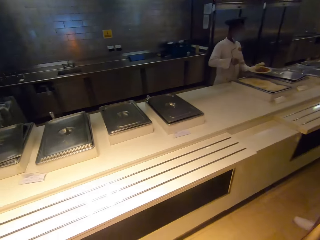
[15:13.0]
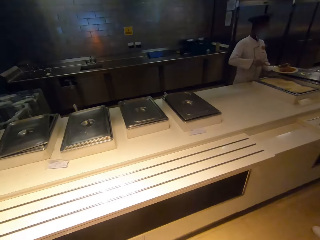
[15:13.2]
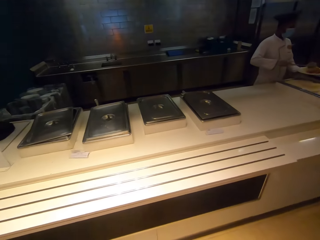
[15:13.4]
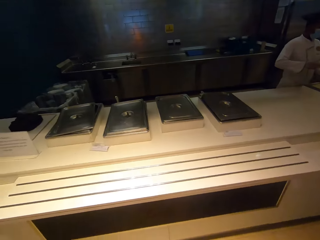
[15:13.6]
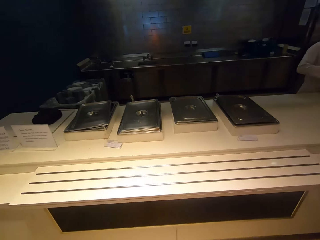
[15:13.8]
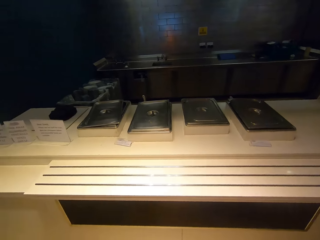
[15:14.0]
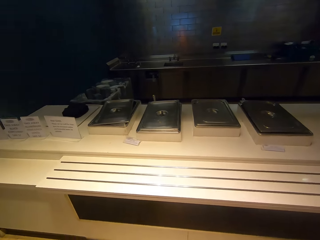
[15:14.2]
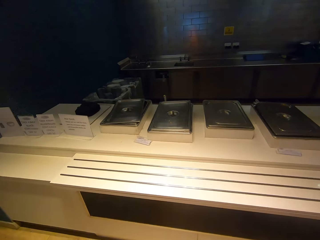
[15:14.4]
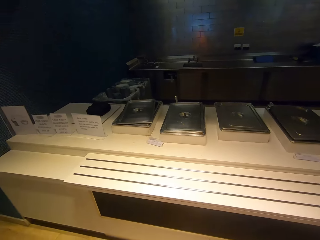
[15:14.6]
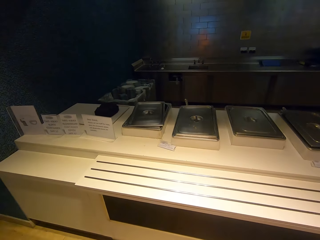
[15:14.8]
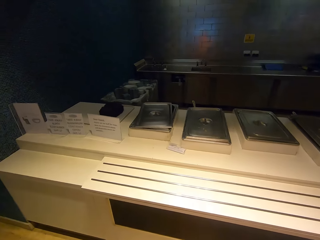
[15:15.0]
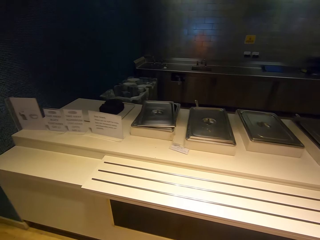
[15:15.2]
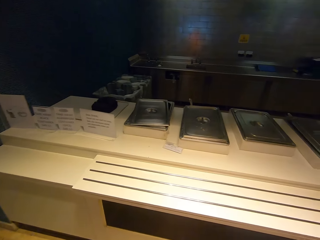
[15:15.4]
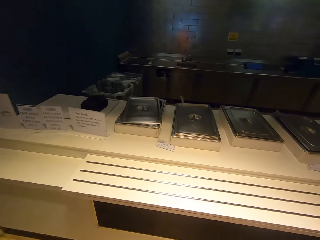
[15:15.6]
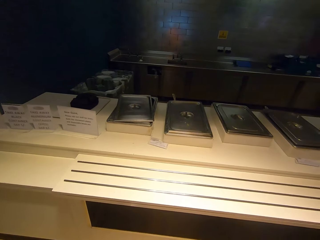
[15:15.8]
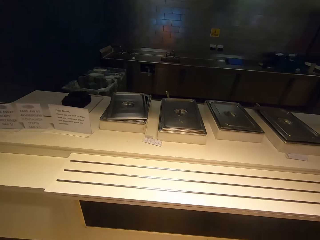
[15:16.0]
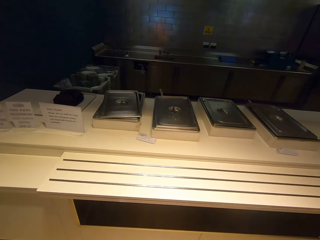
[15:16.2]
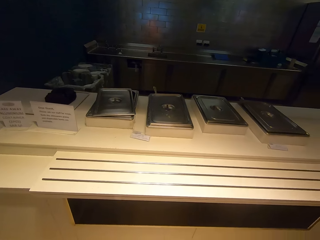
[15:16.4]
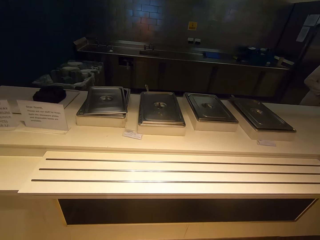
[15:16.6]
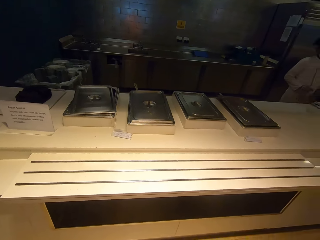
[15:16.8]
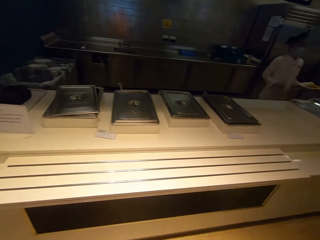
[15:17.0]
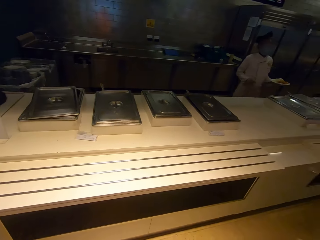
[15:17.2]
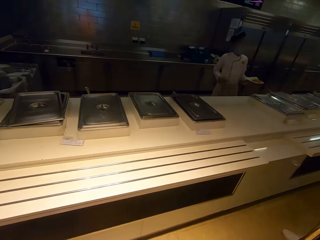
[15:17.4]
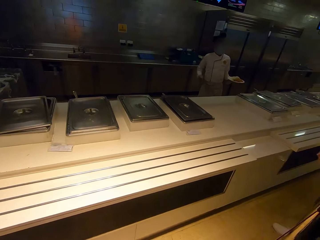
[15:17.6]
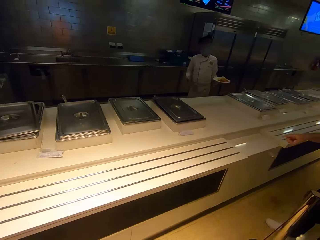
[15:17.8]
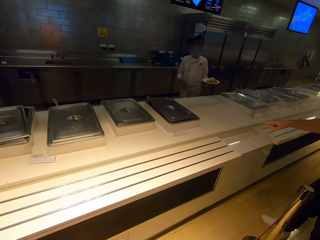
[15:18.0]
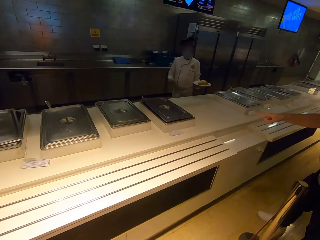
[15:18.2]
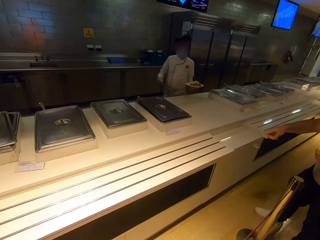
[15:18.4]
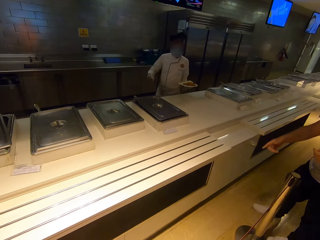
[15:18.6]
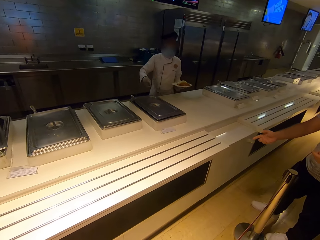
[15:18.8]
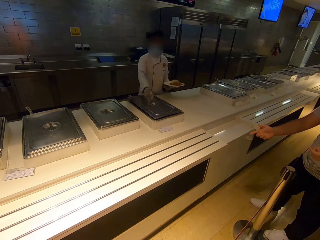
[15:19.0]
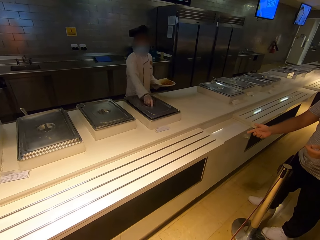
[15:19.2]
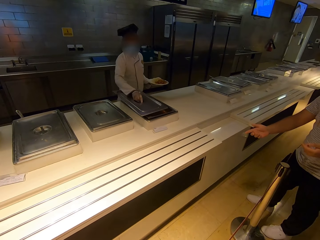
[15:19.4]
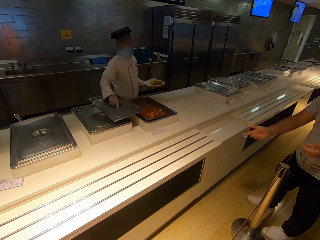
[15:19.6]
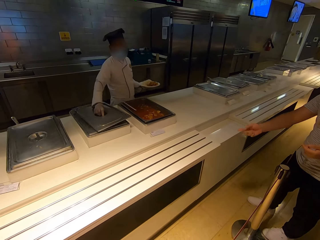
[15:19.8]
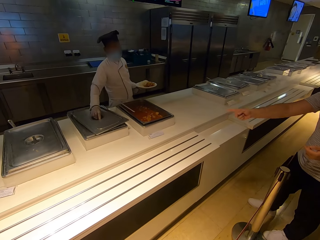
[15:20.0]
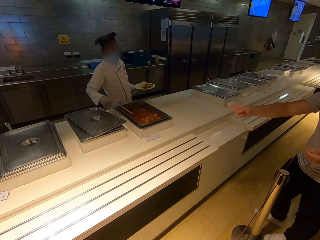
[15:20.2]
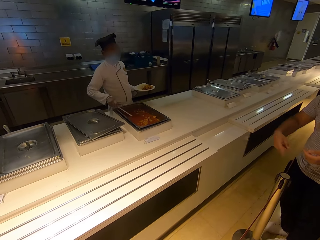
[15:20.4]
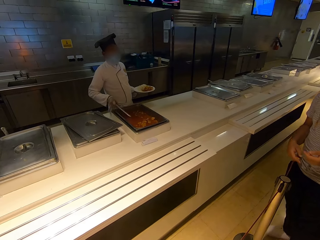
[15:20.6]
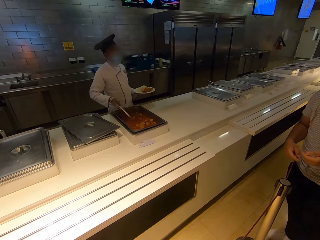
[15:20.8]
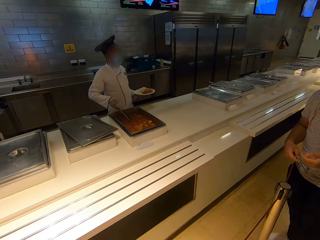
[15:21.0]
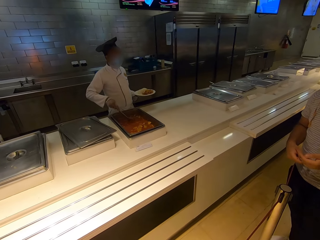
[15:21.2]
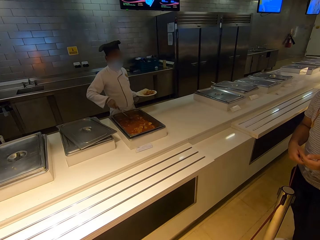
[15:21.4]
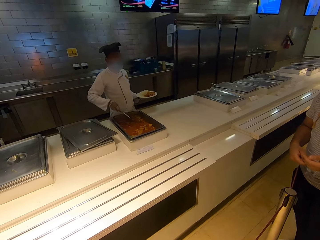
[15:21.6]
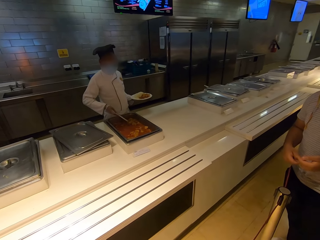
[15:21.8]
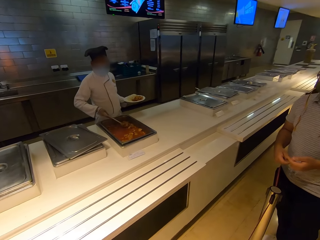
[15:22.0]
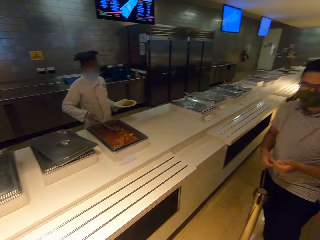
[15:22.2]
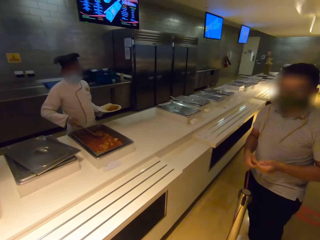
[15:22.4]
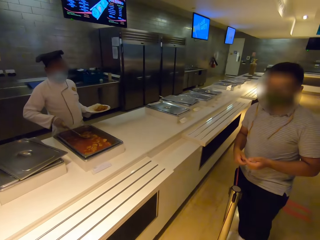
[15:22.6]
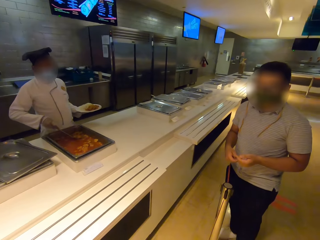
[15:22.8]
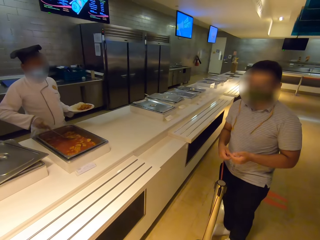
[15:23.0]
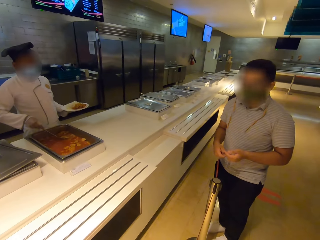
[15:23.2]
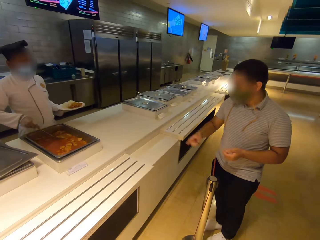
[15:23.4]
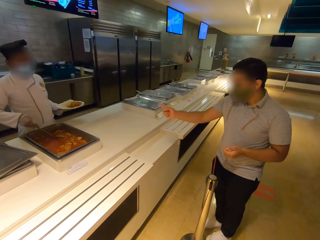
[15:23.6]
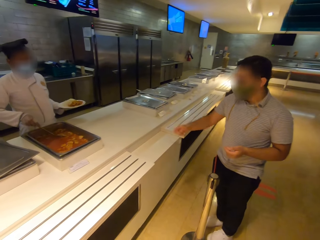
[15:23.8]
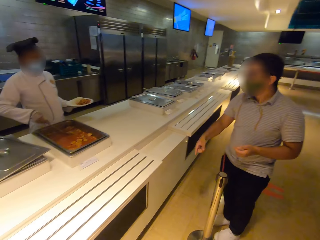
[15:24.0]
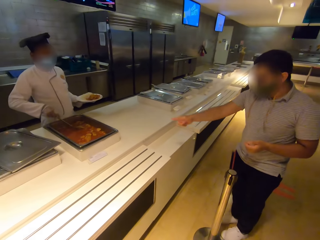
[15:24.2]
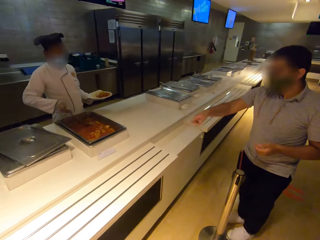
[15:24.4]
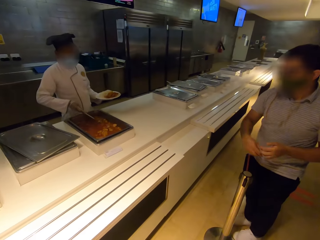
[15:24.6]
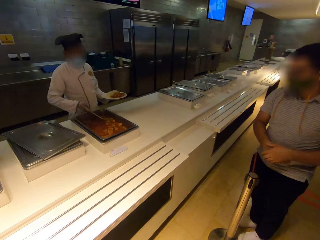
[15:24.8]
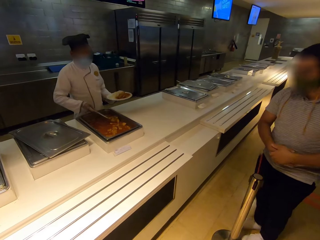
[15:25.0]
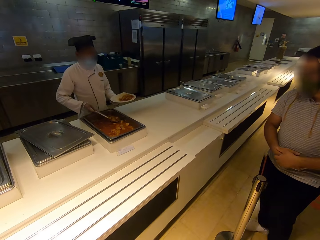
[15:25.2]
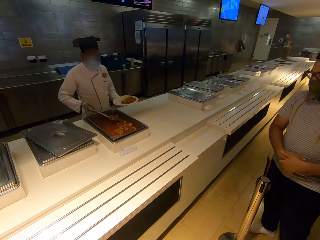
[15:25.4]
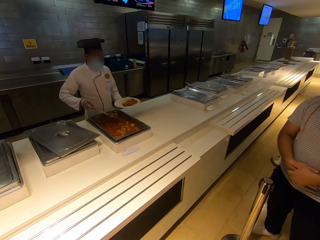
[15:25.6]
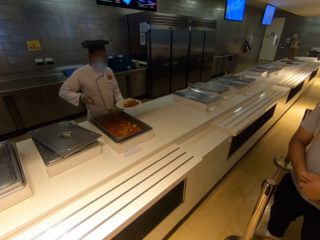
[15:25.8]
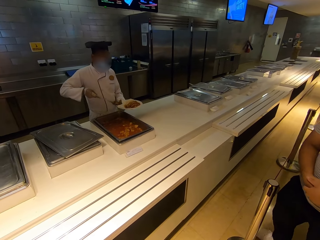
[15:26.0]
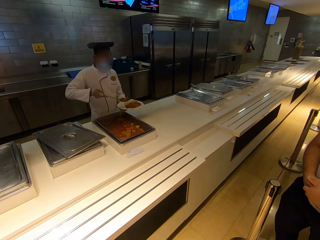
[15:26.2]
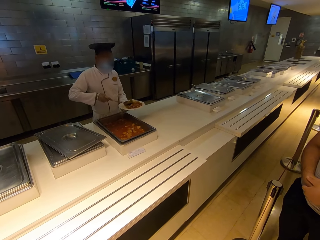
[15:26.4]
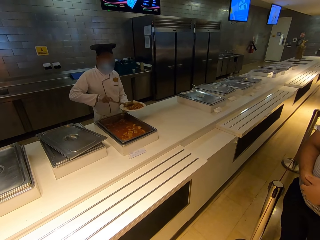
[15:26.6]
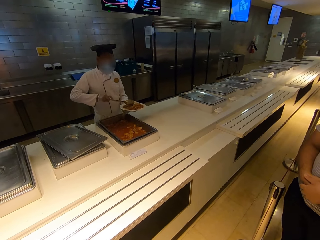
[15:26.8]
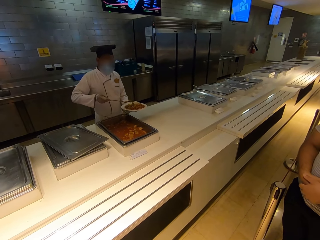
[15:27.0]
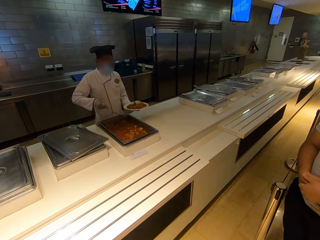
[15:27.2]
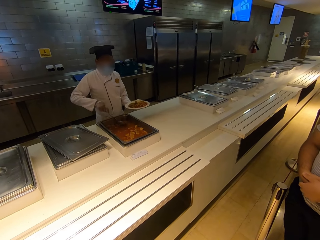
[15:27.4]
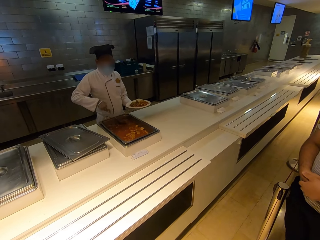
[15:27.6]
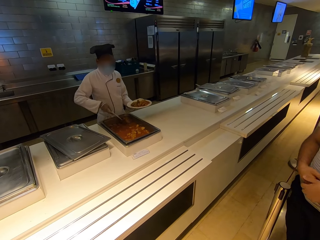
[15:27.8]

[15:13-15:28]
The camera wearer looks around. A chef walks. A man speaks with gestures. The chef opens a buffet tray with meat stew. The chef serves the meat stew. The camera wearer looks at the man. The man speaks with gestures.

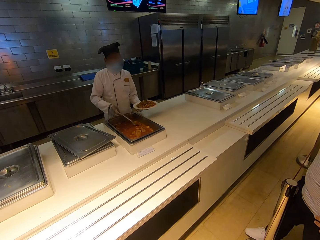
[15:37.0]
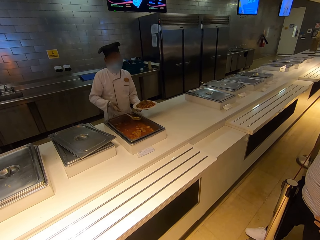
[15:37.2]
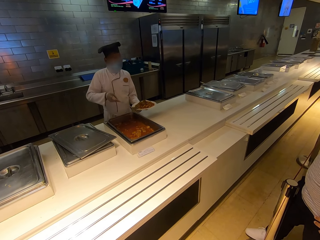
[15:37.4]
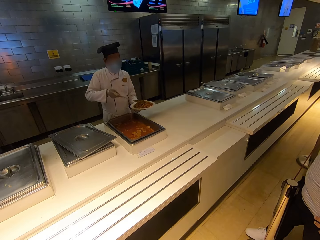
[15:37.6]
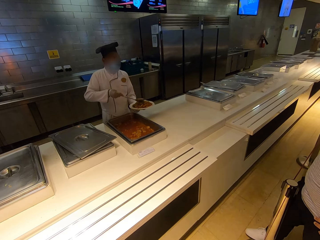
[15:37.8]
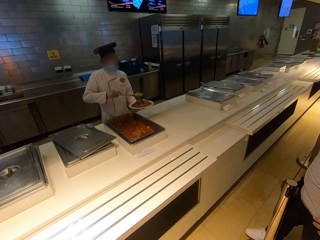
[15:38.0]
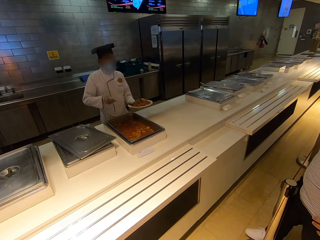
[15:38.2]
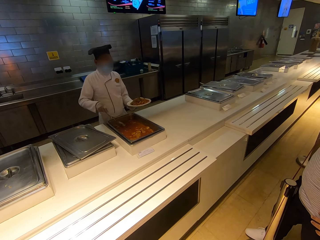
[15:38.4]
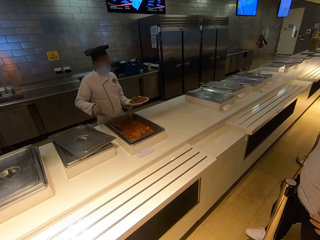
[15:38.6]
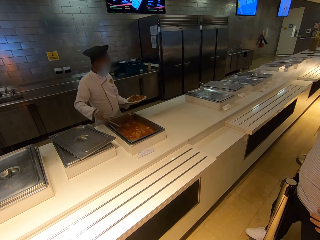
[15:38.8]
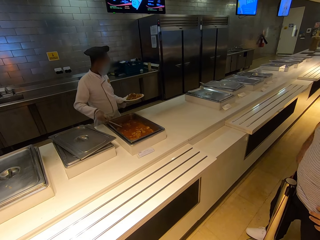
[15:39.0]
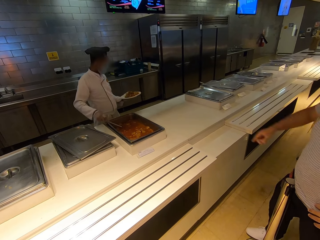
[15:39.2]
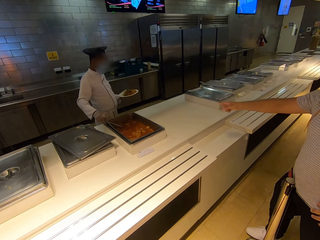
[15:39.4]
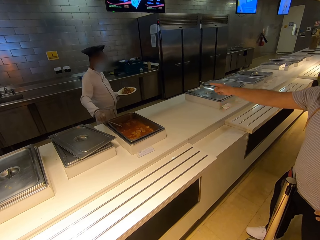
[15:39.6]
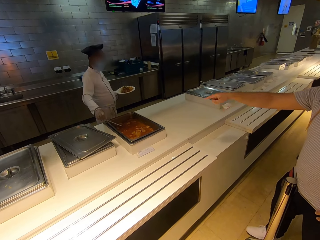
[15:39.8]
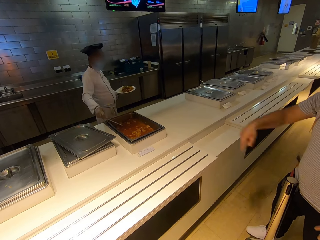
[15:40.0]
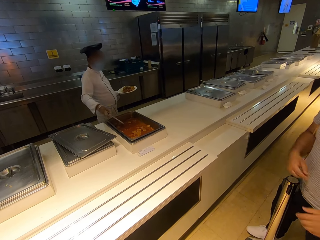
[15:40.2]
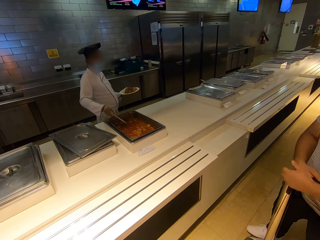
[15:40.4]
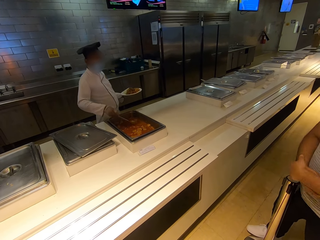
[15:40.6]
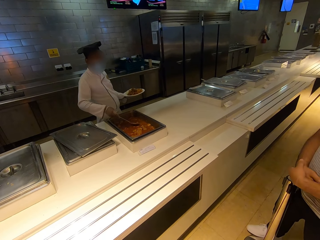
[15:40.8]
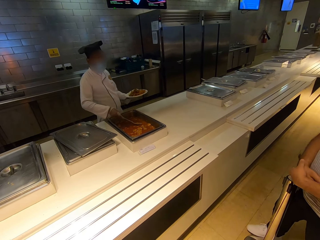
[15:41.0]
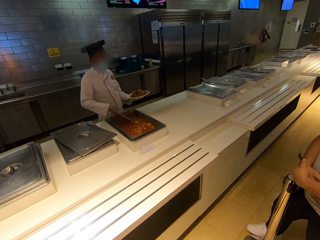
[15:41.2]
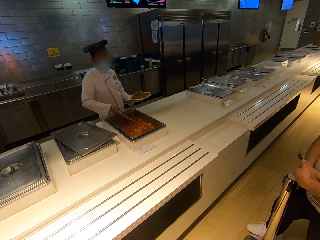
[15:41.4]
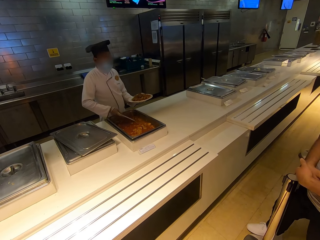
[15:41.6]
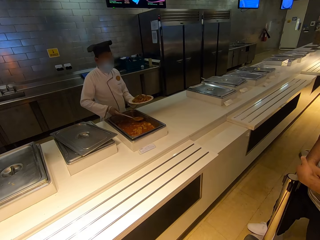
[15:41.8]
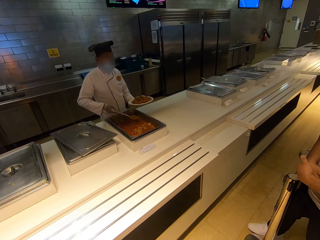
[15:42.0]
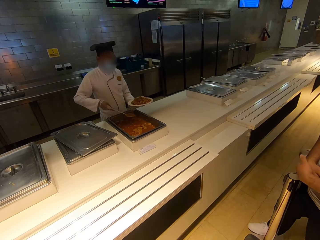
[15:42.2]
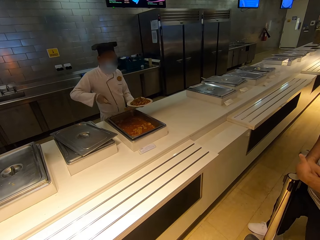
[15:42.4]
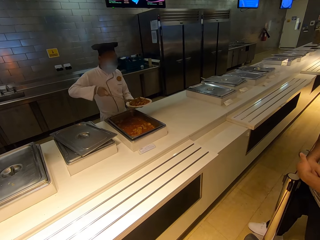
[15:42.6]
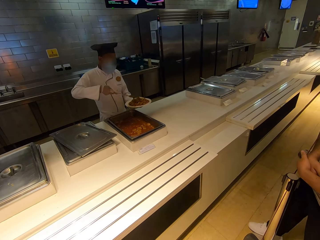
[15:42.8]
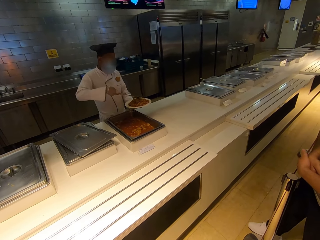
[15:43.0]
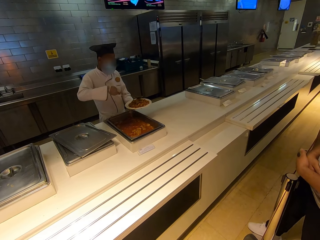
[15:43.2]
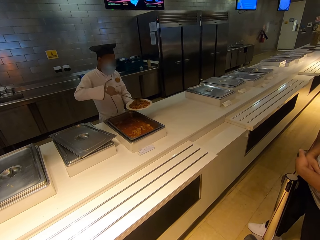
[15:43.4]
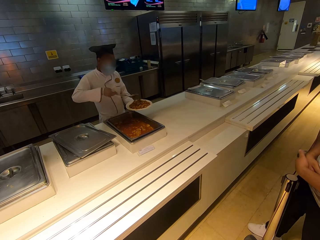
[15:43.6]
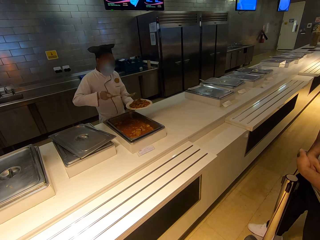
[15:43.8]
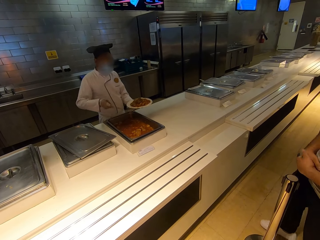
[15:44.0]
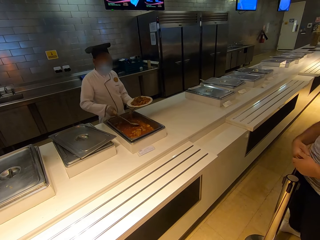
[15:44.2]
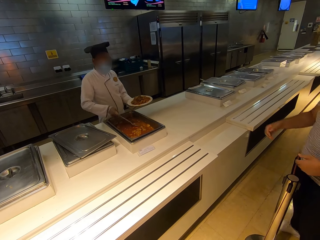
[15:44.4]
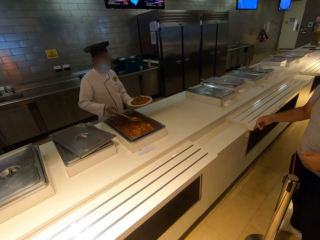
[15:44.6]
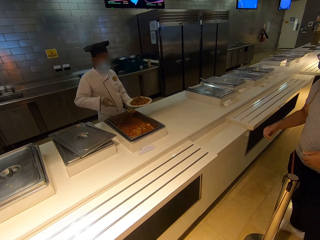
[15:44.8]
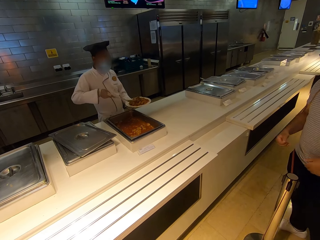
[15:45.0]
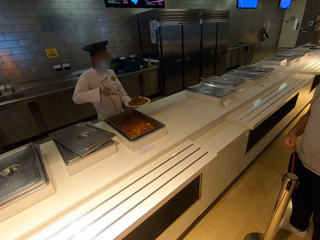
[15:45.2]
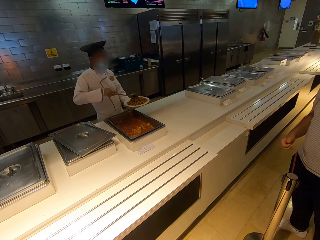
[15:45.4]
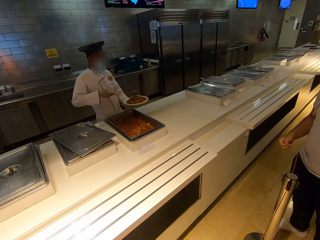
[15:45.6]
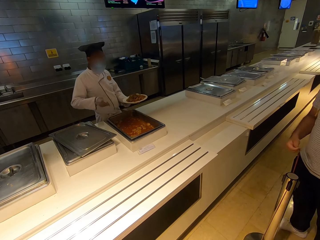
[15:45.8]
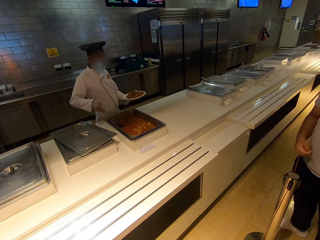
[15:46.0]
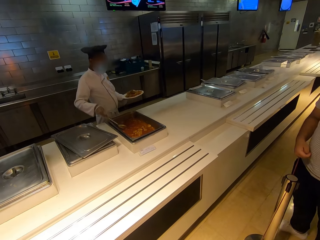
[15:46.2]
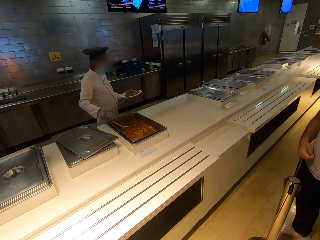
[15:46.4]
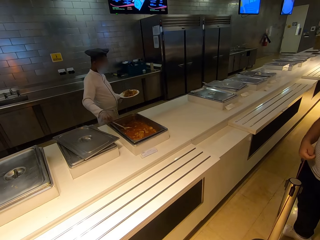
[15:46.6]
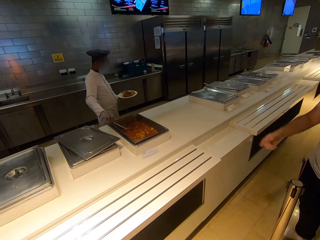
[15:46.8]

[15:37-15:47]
A man speaks with gestures.
